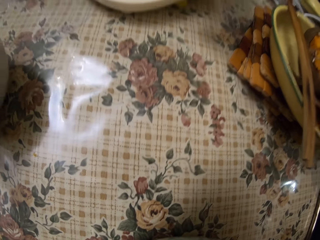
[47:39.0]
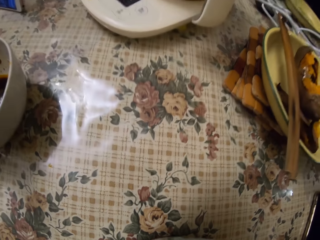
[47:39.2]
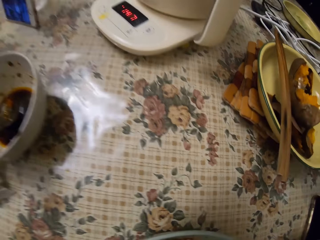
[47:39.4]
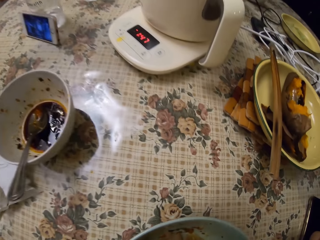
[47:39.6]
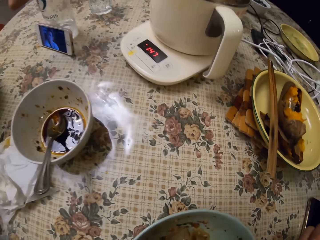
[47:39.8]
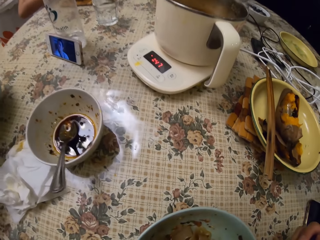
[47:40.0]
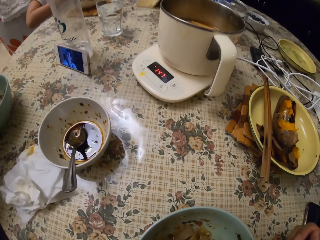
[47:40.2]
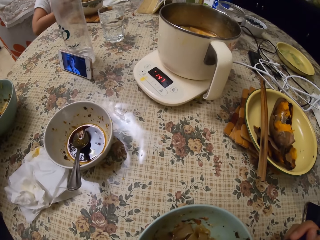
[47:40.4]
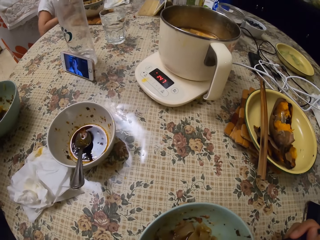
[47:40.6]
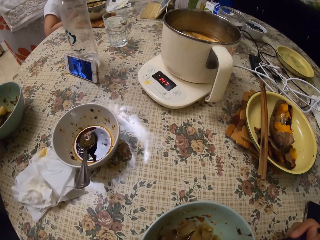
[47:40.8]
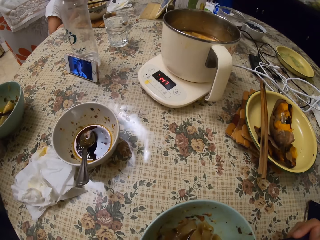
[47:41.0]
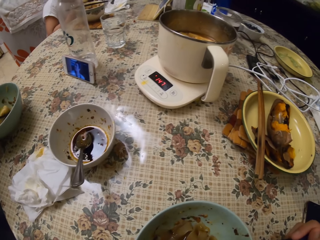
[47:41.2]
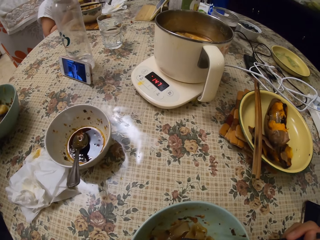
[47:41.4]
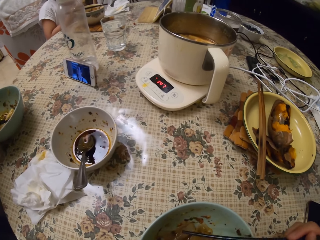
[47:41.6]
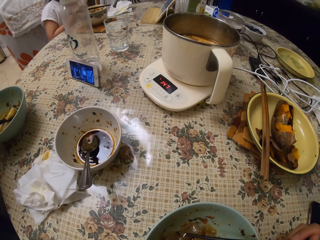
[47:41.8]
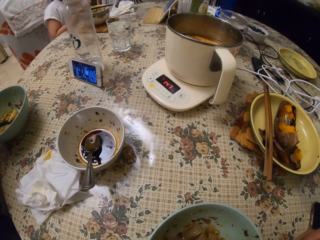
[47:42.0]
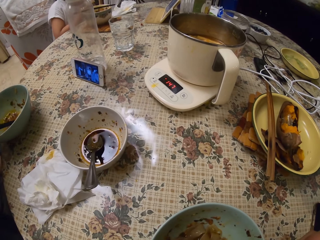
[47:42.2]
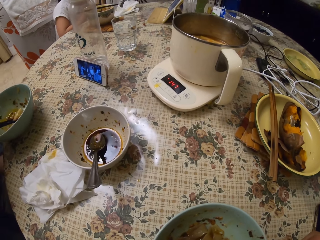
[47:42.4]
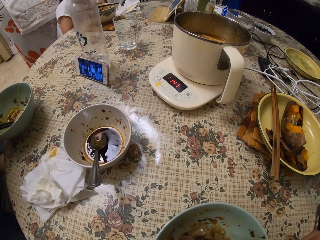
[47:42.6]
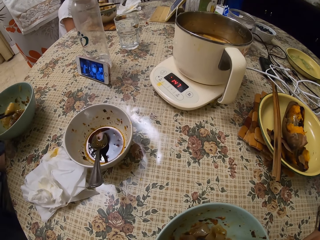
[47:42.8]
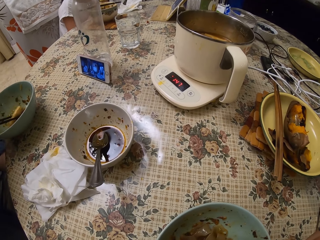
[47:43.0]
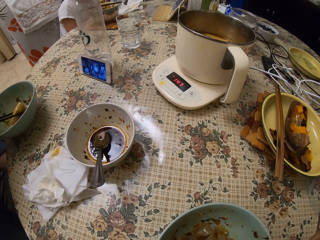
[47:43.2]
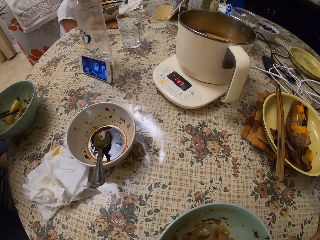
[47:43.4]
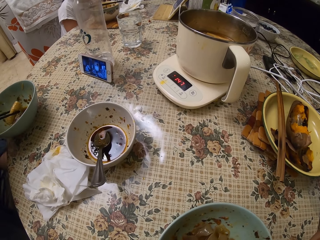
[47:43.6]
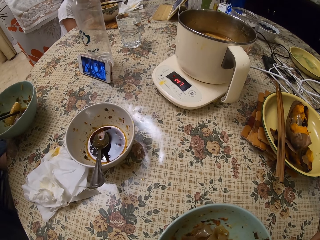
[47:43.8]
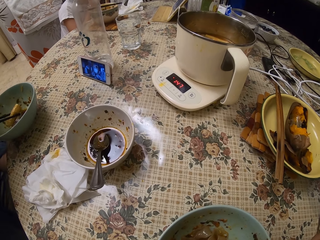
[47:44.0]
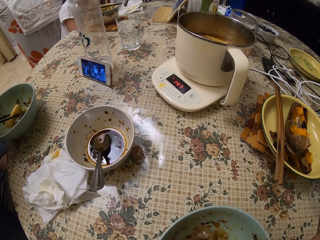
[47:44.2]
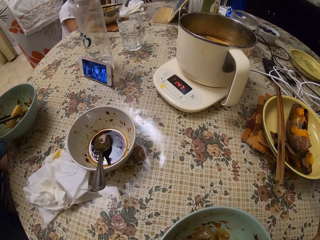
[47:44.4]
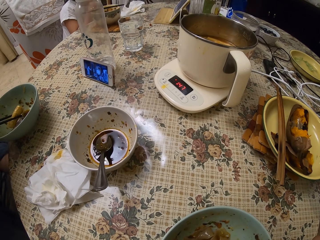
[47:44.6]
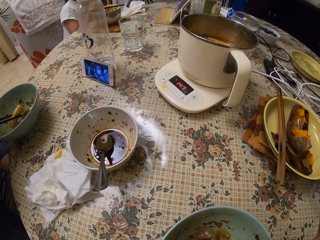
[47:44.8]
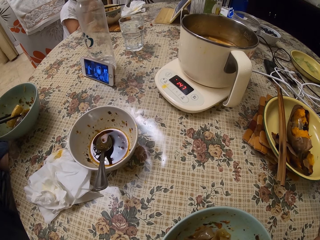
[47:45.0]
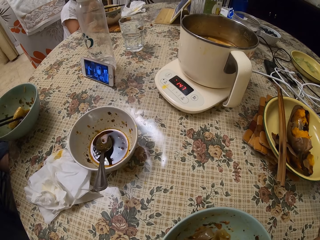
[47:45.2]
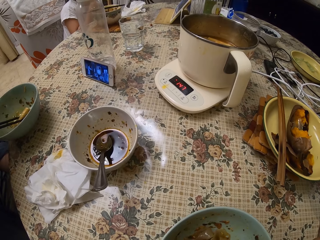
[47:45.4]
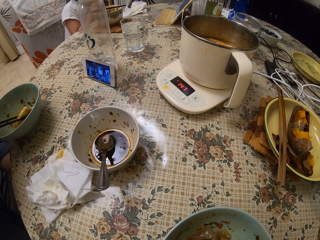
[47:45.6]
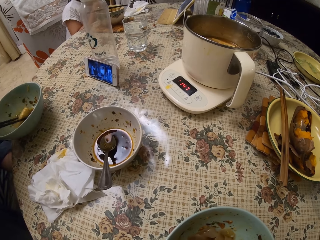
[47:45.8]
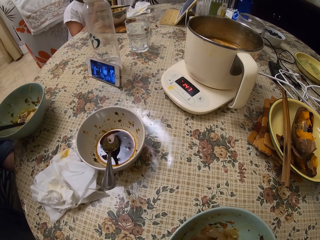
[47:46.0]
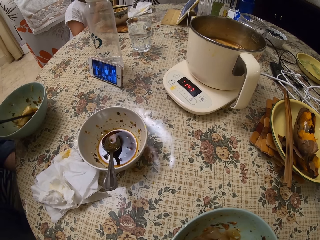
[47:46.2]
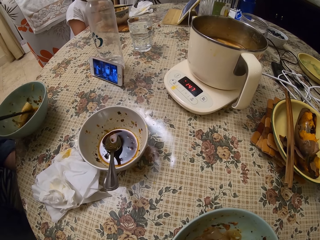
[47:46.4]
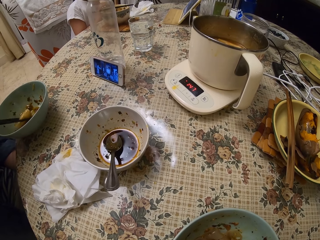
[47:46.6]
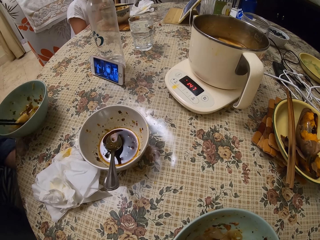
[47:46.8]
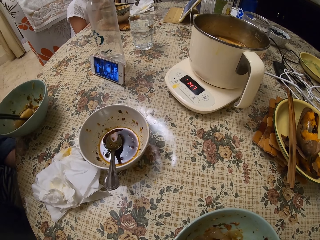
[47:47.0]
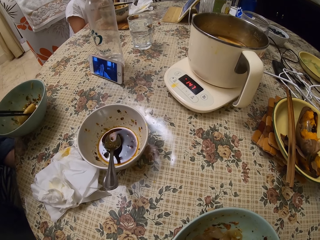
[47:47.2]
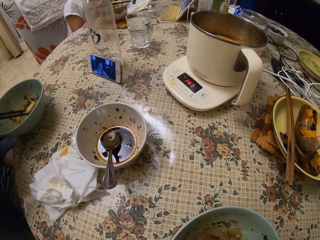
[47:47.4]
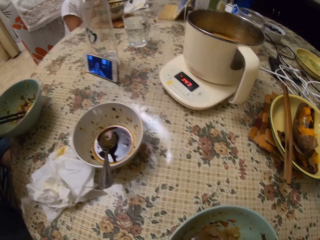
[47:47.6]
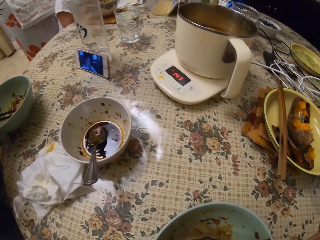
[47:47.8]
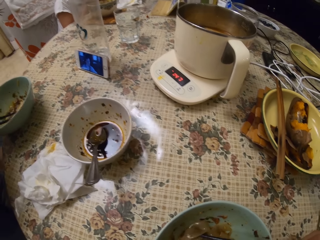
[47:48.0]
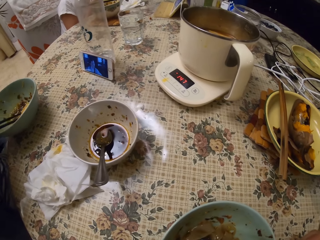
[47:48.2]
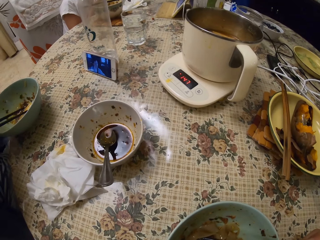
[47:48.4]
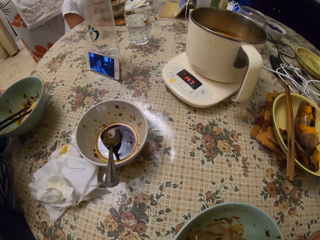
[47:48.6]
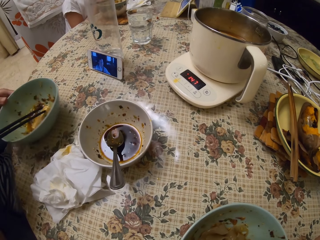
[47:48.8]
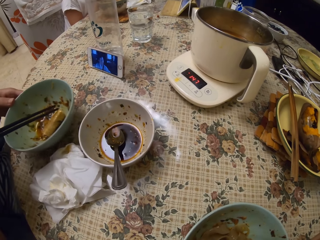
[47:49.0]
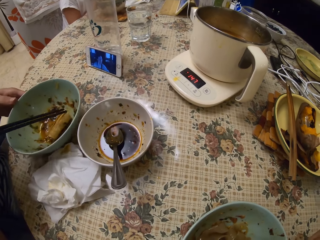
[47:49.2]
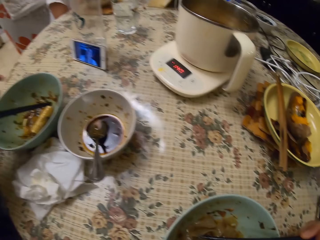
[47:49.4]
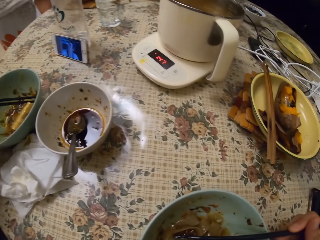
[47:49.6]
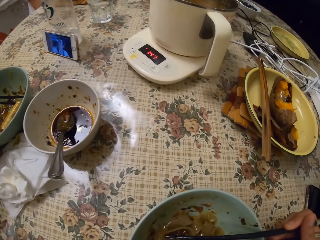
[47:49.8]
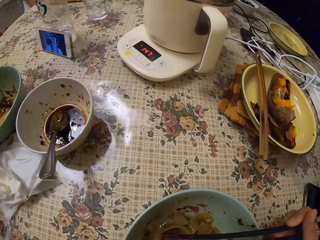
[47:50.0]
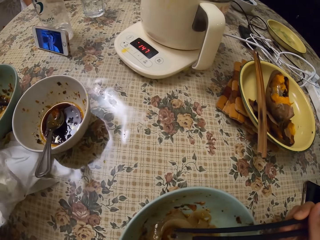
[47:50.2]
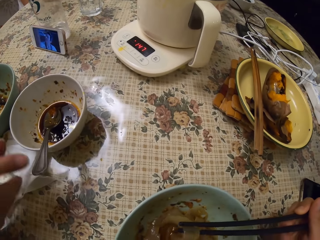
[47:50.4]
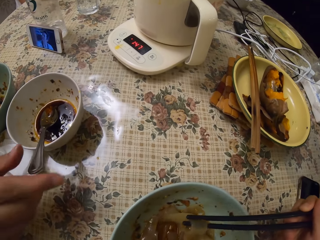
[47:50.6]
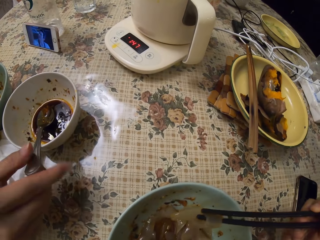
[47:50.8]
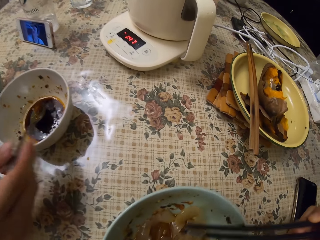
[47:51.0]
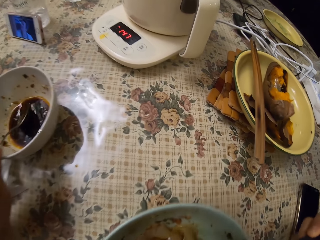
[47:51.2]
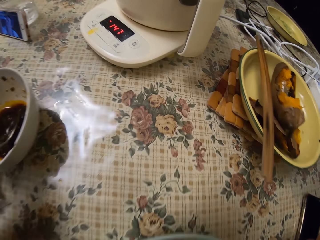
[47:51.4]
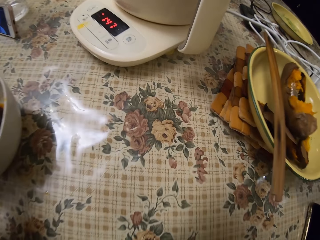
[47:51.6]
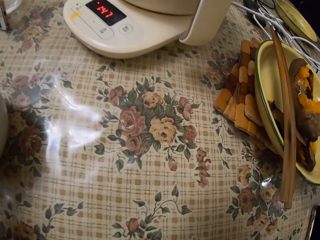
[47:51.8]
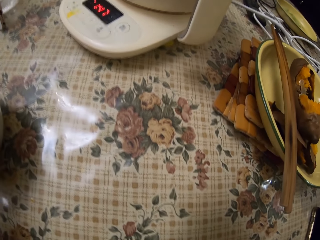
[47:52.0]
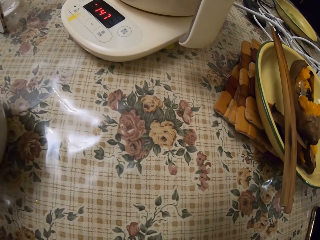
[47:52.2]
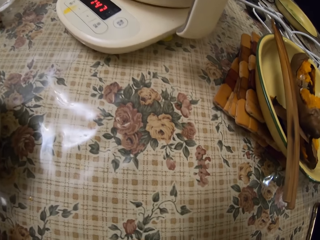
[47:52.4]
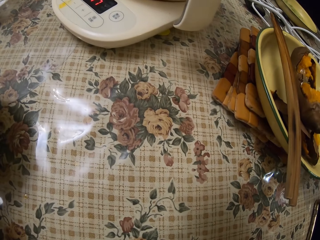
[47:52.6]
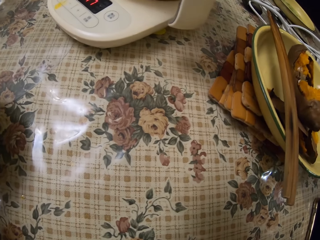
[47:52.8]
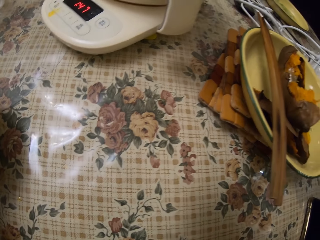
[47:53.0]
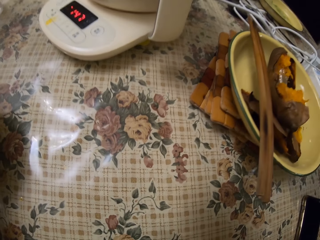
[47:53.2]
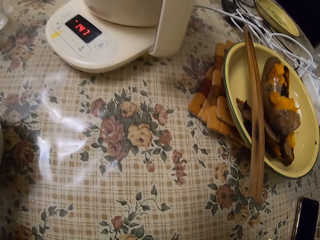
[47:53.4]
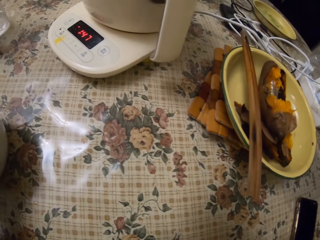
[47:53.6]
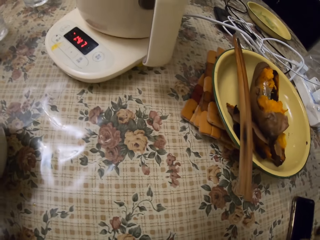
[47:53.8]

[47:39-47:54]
A man eats food from his plate with chopsticks. A girl eats ice on the table. The man shifts his food plate on the table. The man scoops something from a bowl on the table with a spoon. The camera wearer eats food from a plate with chopsticks. A person puts soup on the plate.

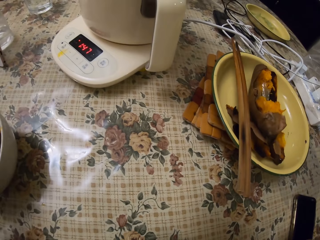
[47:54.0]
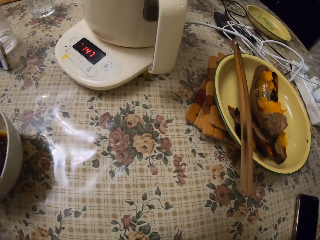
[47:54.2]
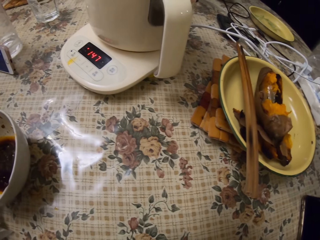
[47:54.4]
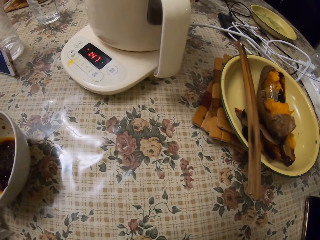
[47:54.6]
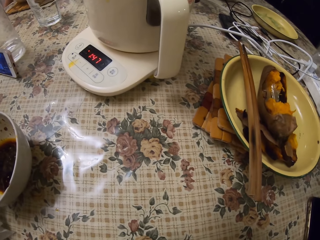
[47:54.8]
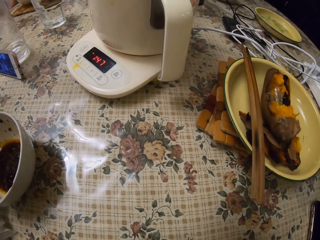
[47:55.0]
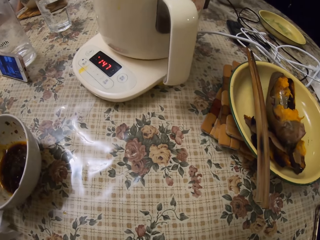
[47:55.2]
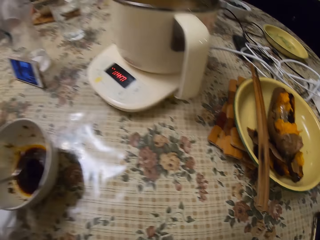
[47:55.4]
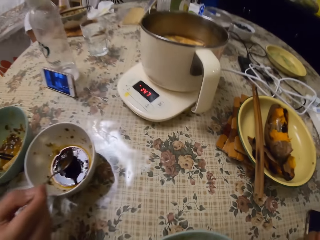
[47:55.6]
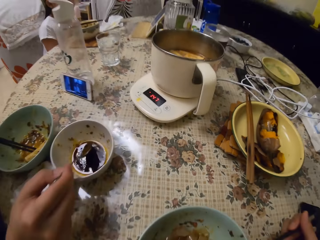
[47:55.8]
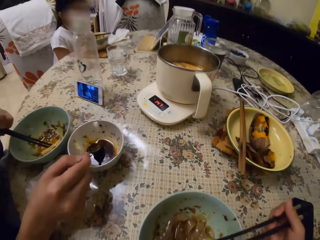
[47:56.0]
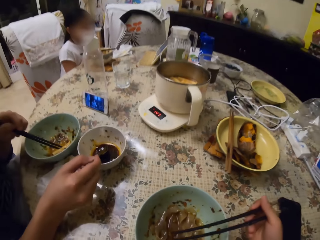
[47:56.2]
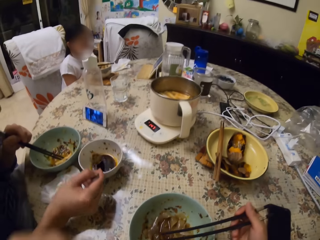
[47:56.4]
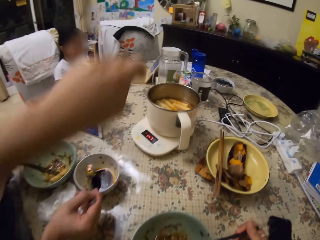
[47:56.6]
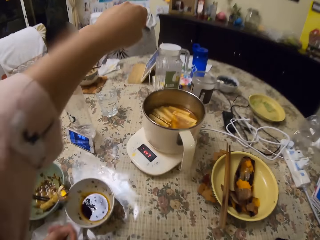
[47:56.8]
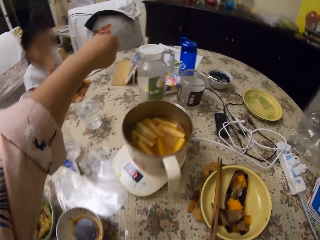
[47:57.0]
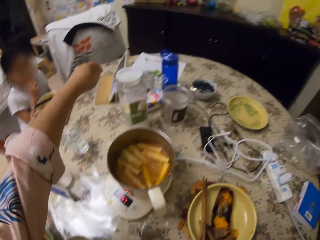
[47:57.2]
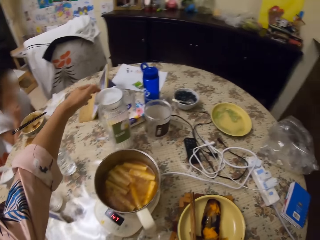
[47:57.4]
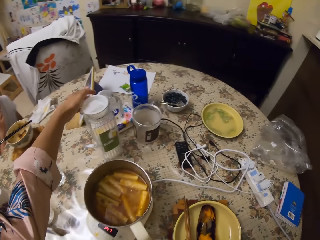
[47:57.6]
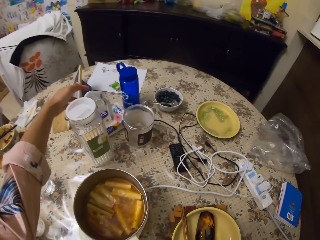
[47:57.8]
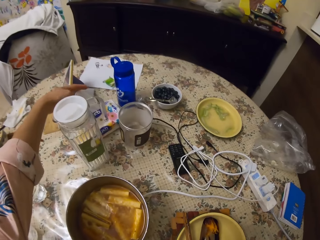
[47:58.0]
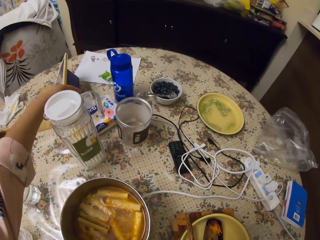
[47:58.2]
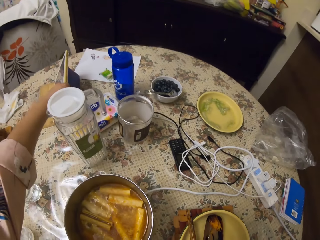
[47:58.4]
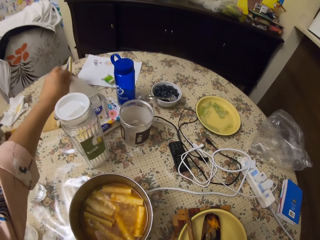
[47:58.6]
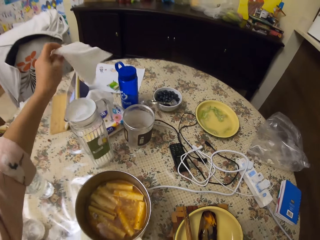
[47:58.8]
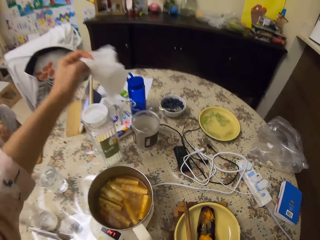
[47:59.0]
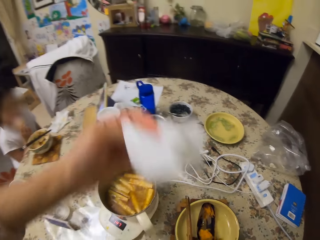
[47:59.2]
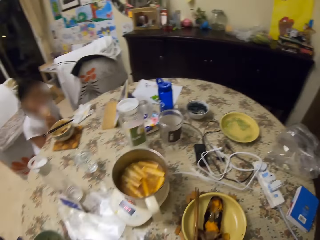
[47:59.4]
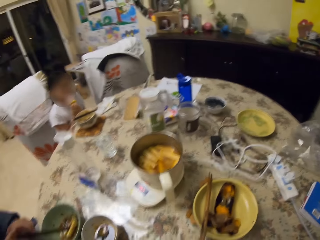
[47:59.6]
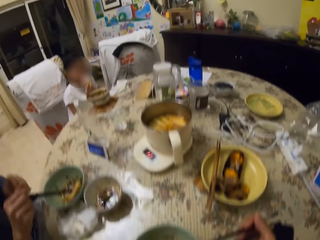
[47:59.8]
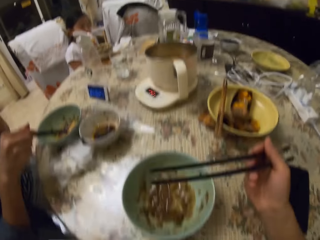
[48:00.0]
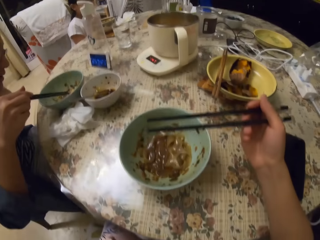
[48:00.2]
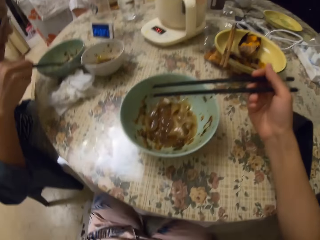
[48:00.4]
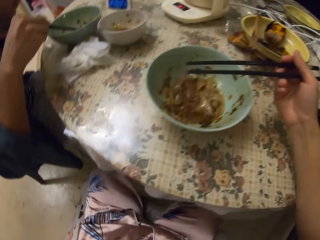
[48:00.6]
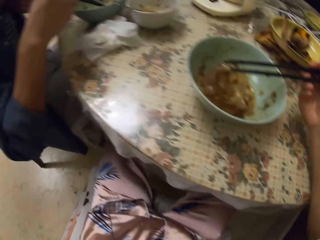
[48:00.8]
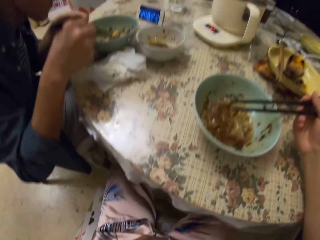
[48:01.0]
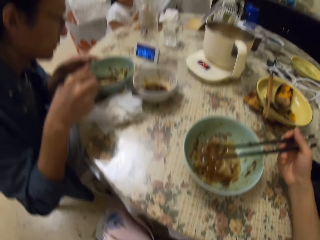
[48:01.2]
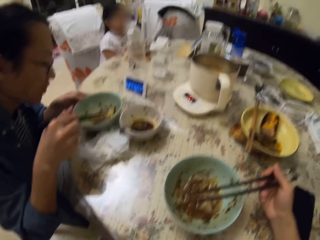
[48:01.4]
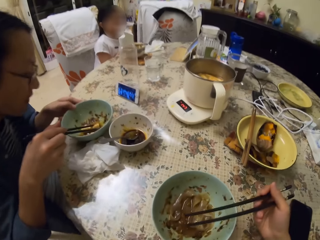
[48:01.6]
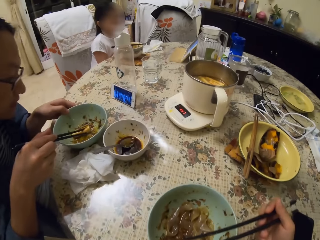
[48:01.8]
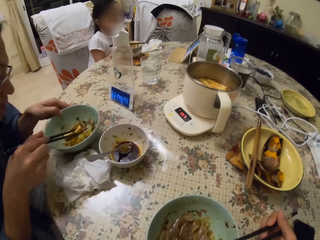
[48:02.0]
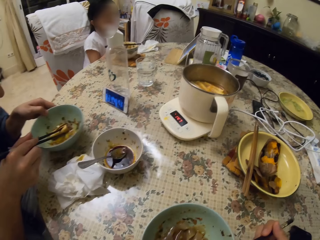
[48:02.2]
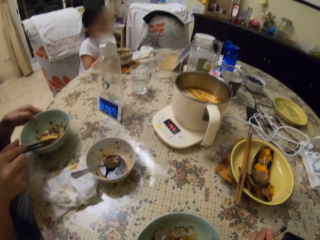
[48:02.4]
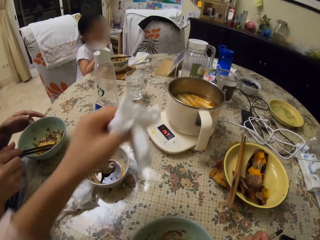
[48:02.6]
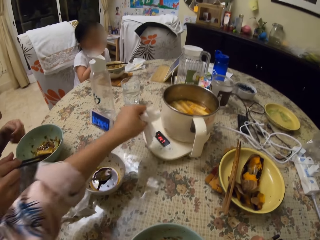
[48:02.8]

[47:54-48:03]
The camera wearer picks up serviette paper from a pack on the table. A girl eats ice. The camera wearer folds the serviette paper. She wipes herself on the mouth. A man eats from his plate with chopsticks.
